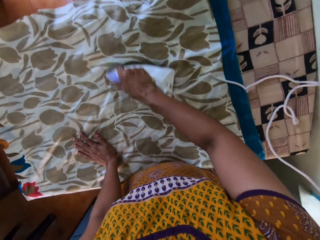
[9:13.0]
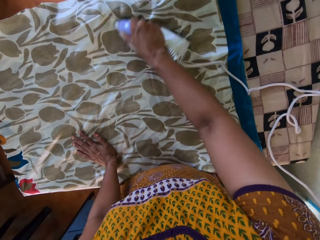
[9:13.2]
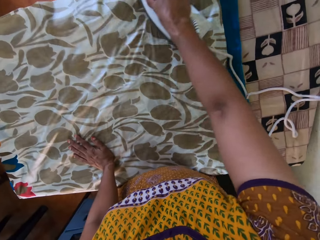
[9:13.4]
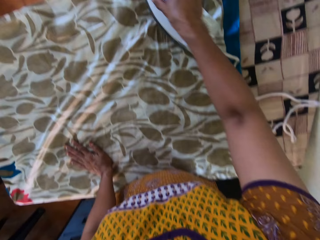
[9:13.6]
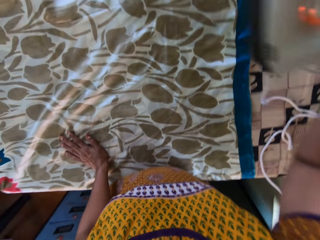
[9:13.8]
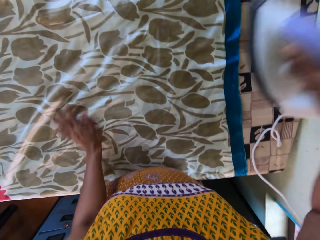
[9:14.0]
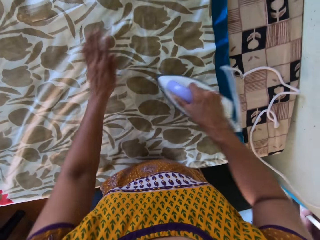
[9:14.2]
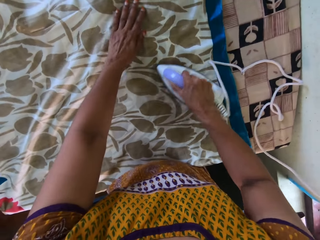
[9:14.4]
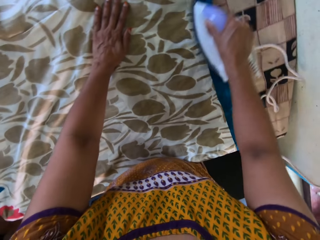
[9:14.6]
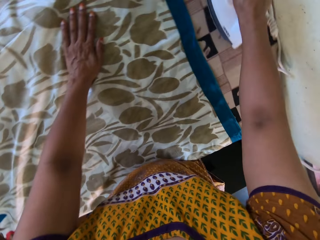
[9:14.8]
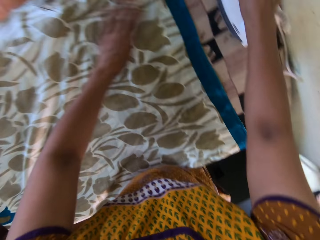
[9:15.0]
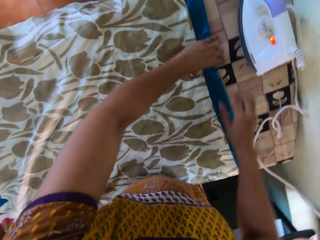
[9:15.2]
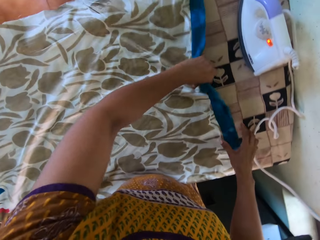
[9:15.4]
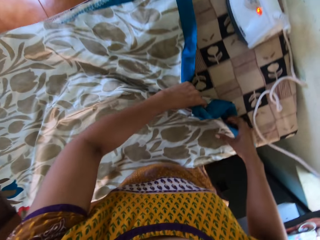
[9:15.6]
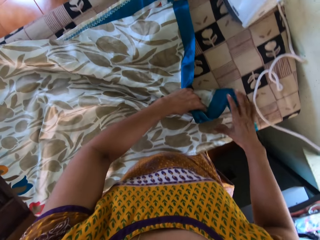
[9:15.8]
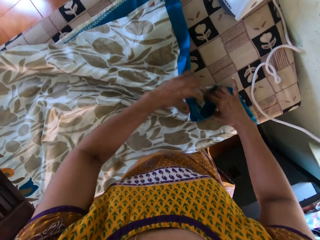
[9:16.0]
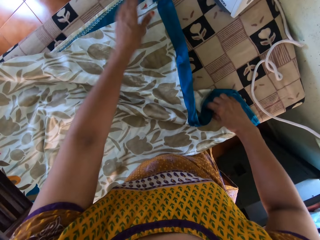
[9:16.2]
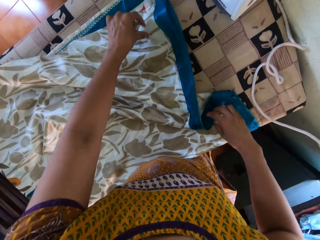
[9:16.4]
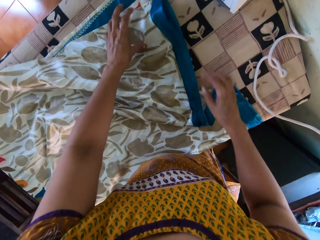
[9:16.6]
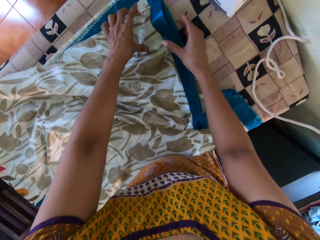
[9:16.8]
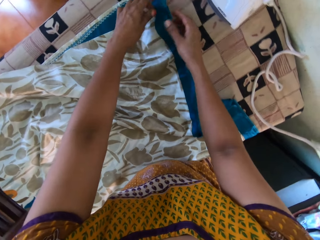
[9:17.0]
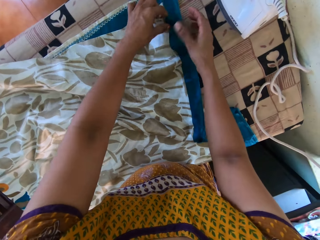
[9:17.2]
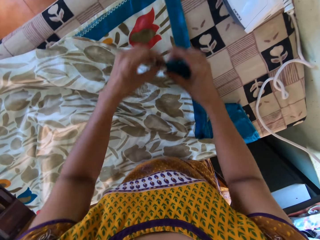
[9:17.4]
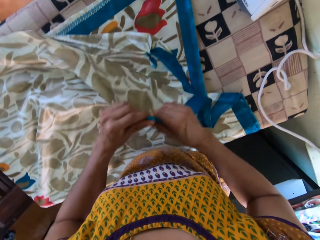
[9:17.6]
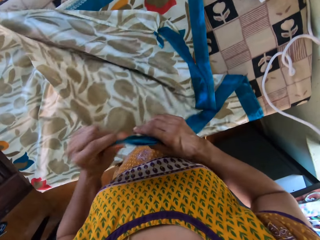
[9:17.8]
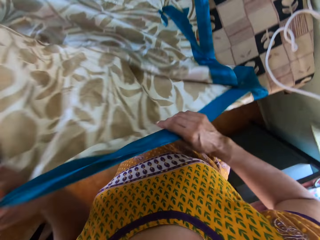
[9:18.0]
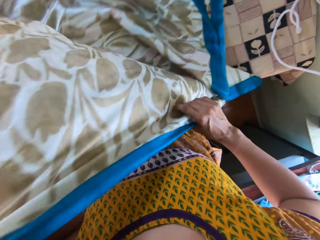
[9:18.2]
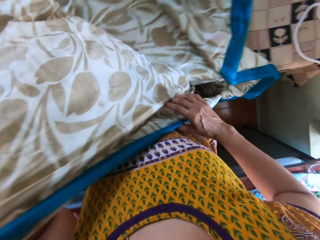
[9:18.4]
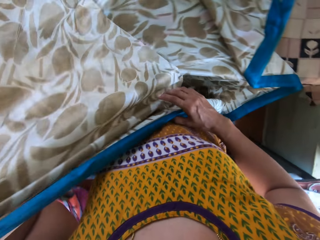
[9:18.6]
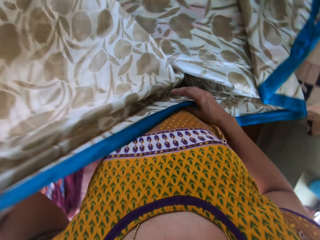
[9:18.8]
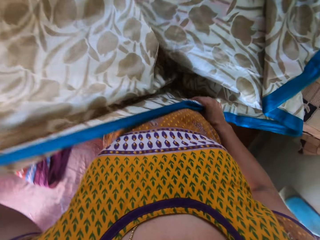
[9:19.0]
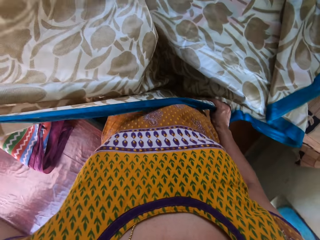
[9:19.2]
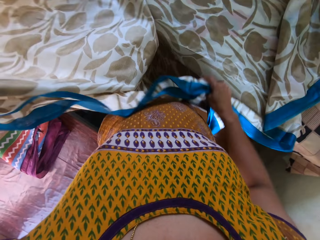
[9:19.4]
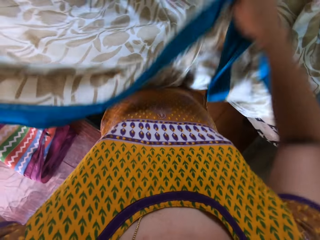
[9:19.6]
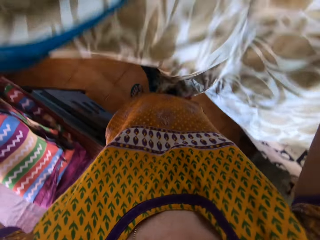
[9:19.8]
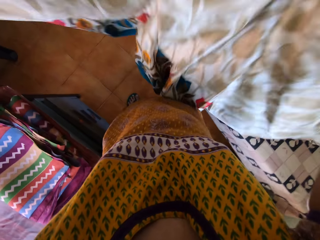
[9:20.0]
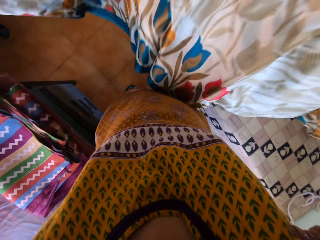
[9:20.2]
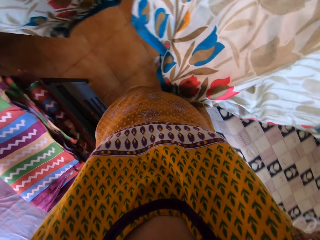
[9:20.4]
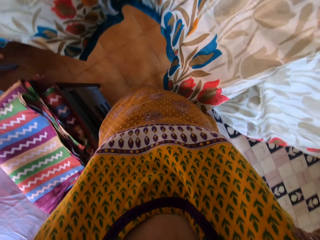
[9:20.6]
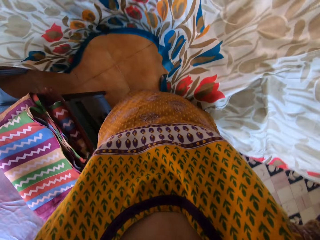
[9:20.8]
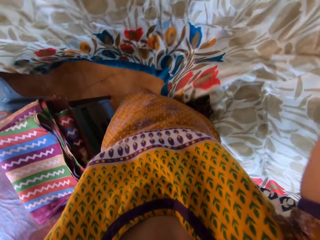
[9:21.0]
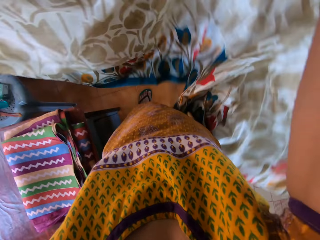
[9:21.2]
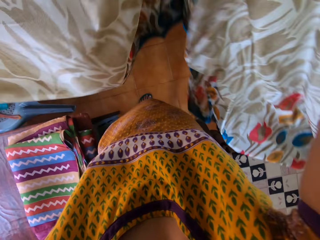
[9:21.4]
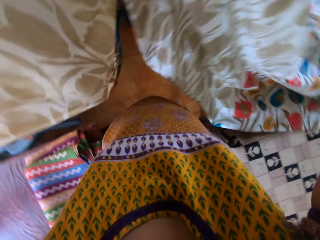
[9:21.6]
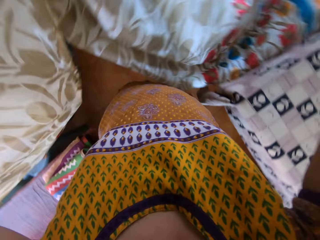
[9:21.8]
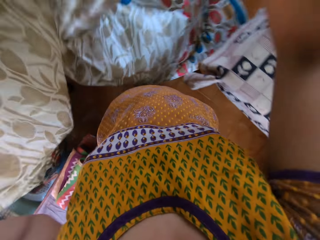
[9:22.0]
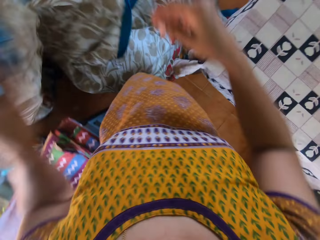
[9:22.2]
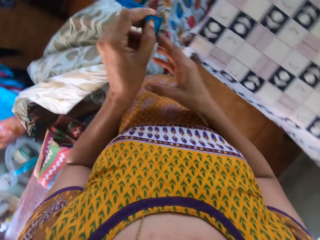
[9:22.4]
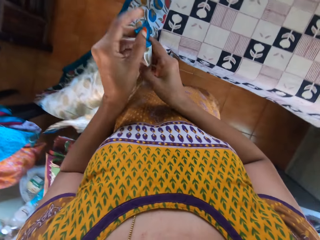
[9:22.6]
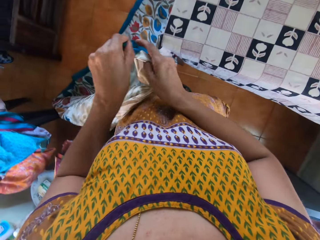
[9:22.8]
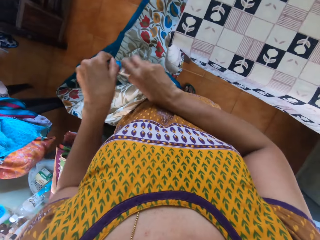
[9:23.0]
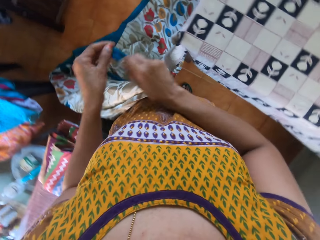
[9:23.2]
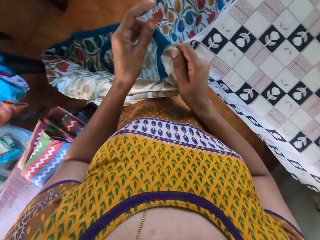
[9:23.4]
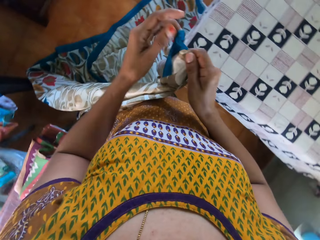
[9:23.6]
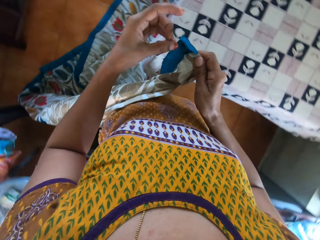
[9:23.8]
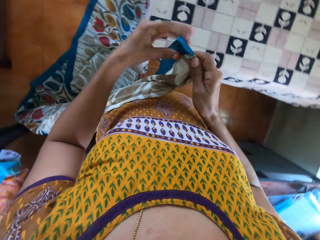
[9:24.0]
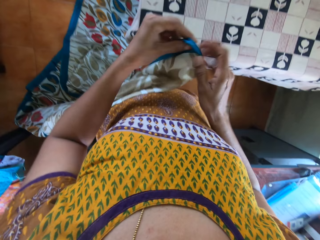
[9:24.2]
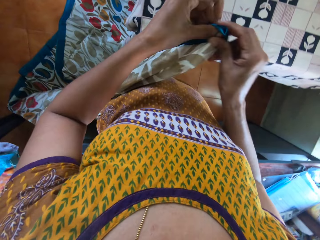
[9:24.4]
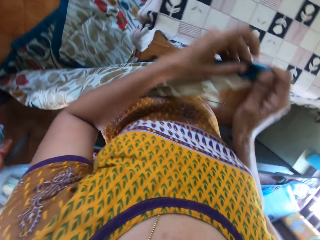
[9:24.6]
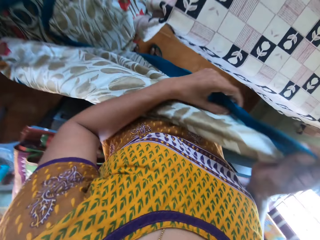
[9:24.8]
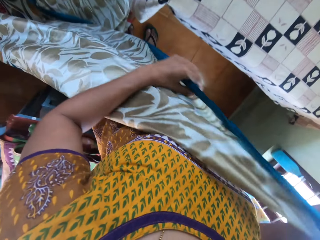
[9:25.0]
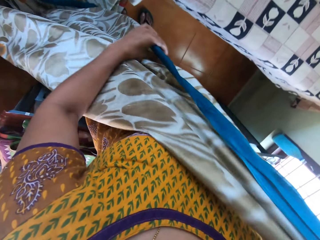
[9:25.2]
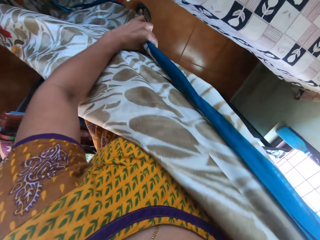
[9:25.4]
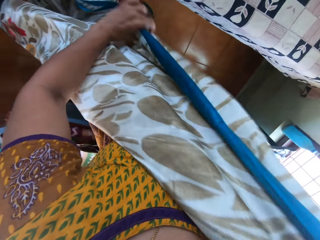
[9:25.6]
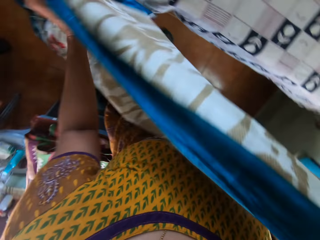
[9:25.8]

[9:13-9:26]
The camera wearer drops the pressing iron on the table with her right hand. She adjusts the cloth from the table with both hands. She holds the cloth. She adjusts the cloth from the table with her hands. She adjusts the cloths in her hands. She picks the cloth from the table with her hands. She adjusts the cloths in her hands.

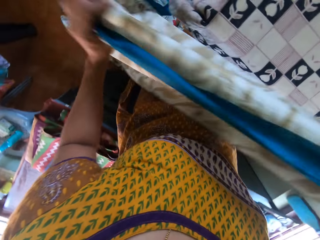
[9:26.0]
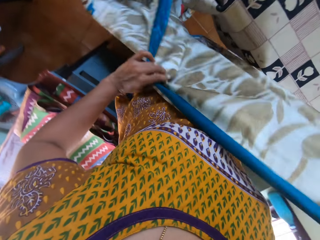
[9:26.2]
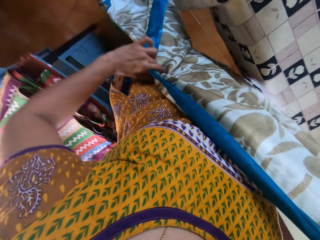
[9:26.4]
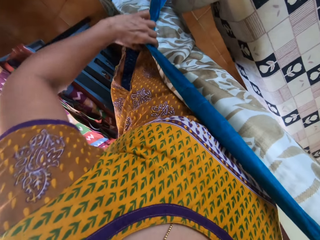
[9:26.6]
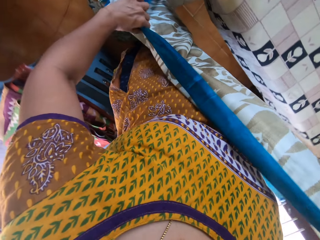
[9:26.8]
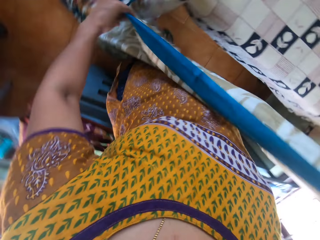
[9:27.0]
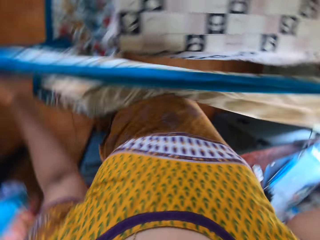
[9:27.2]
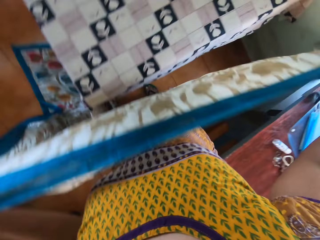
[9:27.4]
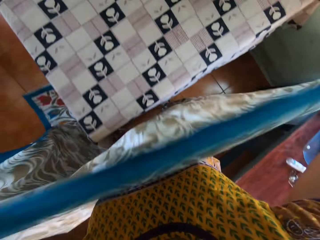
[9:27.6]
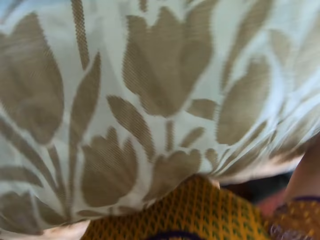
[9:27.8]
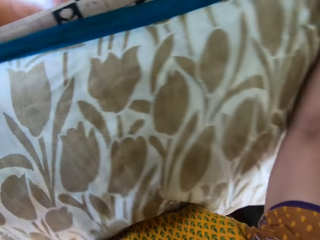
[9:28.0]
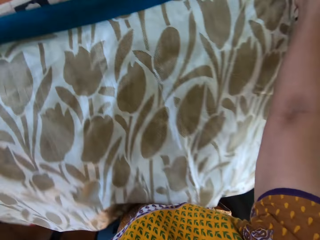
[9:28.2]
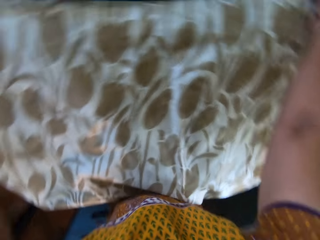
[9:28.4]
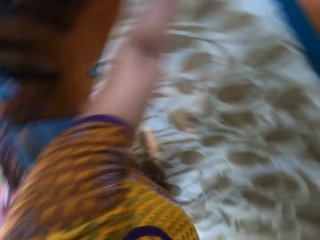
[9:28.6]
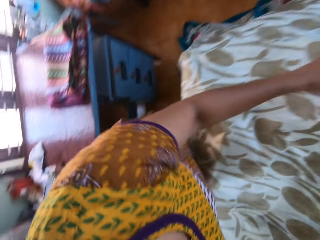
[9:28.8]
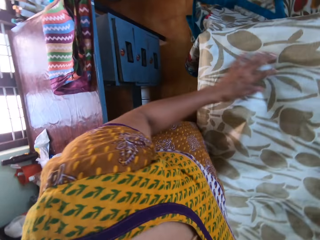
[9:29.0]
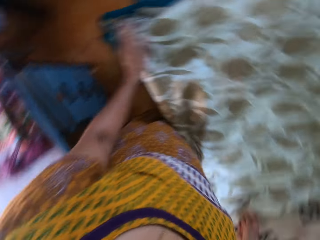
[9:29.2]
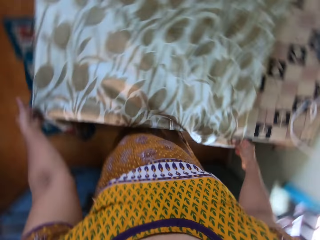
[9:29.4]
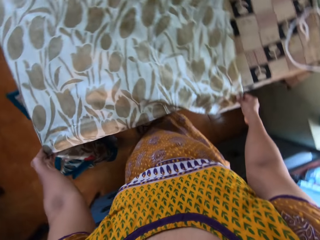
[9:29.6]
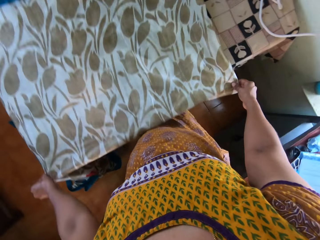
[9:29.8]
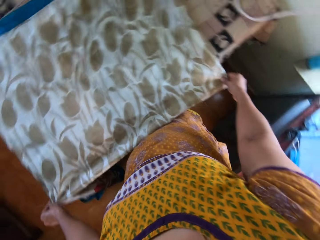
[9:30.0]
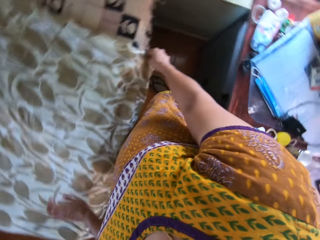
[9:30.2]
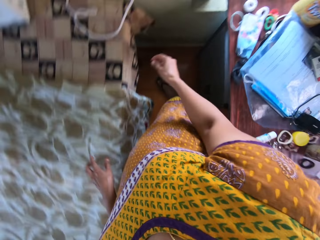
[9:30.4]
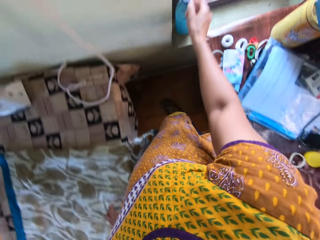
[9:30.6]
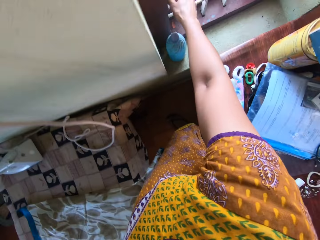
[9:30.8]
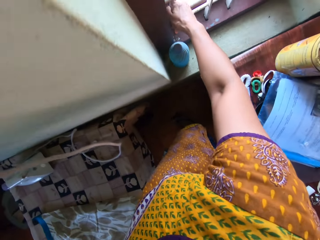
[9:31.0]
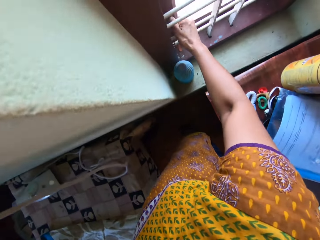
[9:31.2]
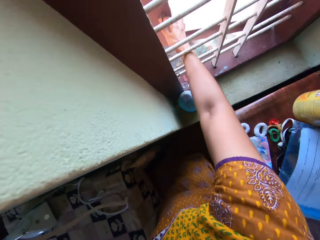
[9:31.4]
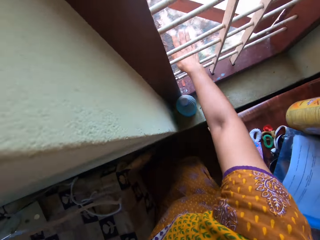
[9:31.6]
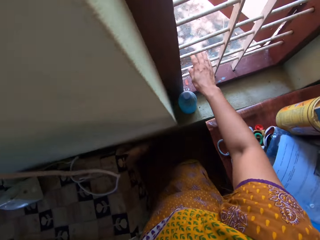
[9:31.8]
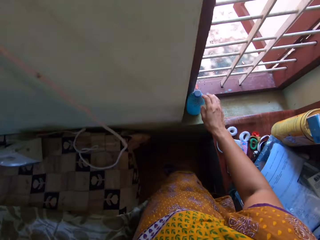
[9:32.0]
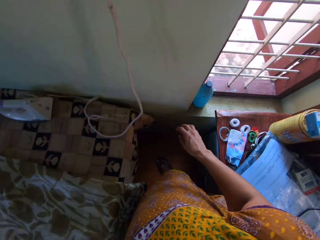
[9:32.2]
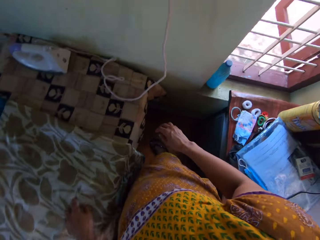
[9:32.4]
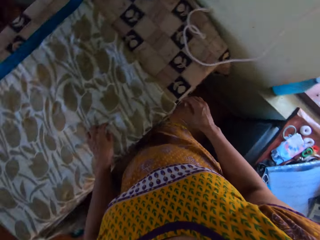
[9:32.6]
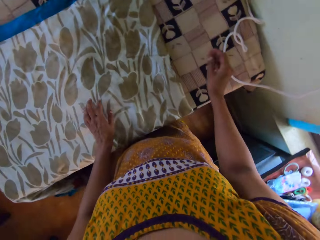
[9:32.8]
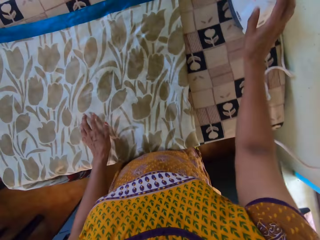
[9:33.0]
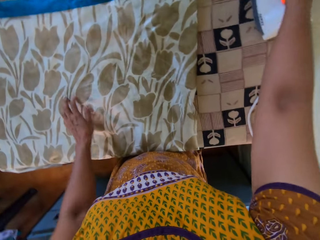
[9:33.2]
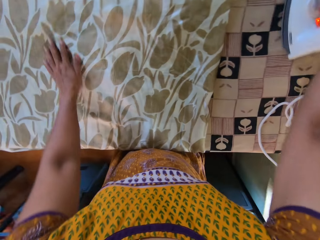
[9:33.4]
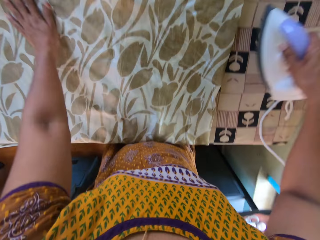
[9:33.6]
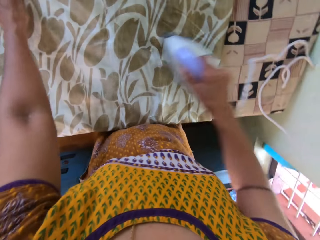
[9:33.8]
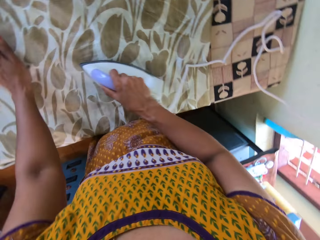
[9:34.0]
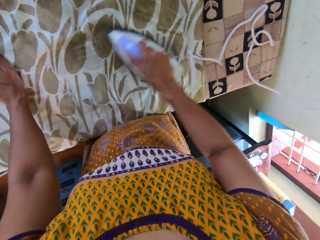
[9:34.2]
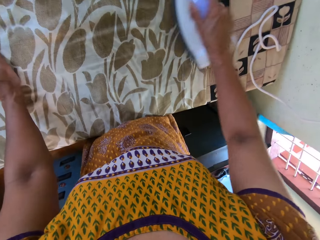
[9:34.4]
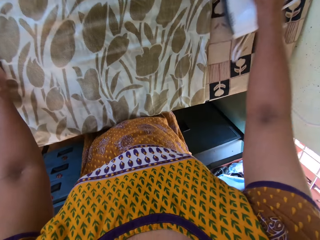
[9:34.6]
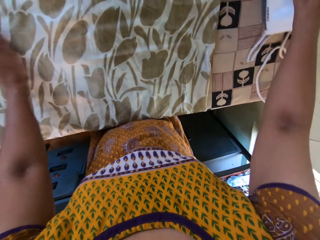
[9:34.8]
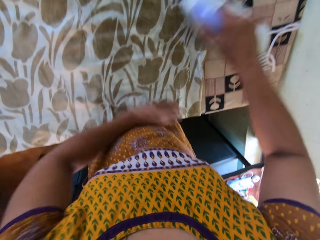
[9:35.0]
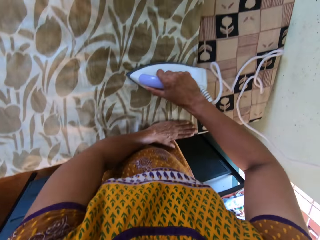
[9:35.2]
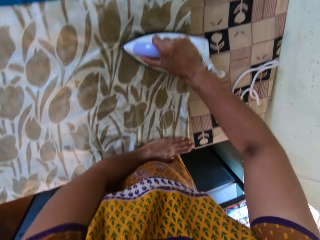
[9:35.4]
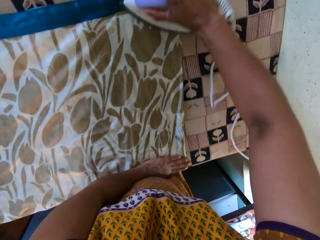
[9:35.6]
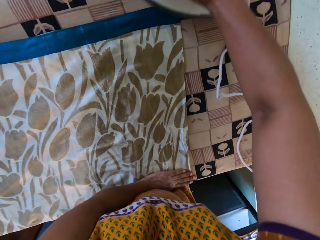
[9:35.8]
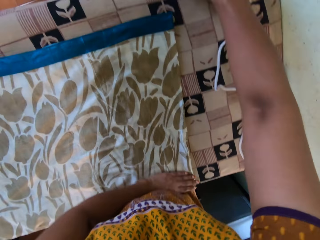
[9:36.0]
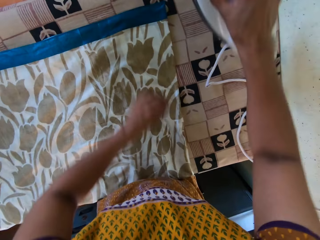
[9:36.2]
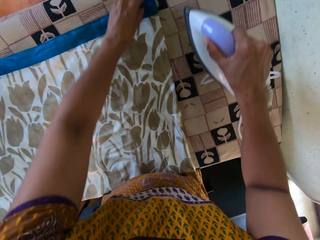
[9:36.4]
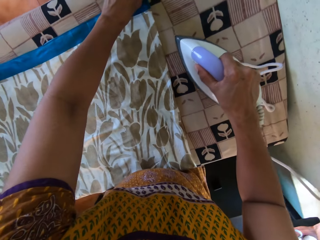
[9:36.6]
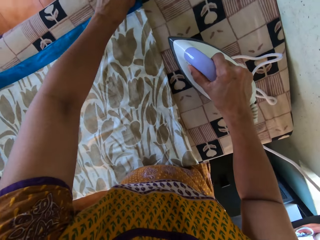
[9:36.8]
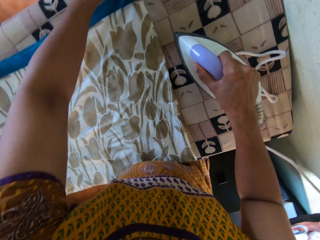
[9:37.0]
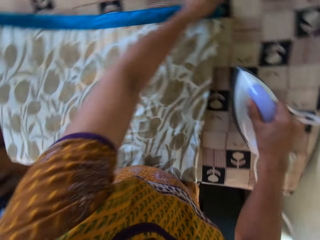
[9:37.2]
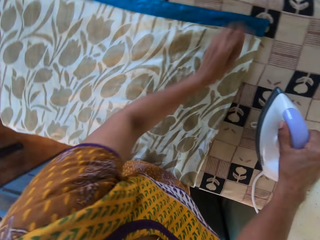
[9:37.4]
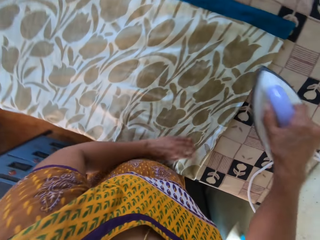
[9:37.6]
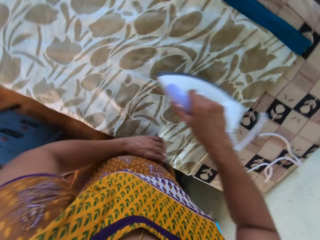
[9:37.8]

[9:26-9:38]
The camera wearer places the cloth on the table or iron board with her hands. She looks around. She adjusts the cloth on the table with her hands. She holds the cloth. She touches a window rail with her right hand. She opens the window with her right hand. She picks the iron from the table with her right hand. She irons the cloth on the table with the iron in her right hand. She moves a hand. She moves a hand. She irons the cloth. She adjusts the cloth on the table with her left hand. She holds the cloth.
